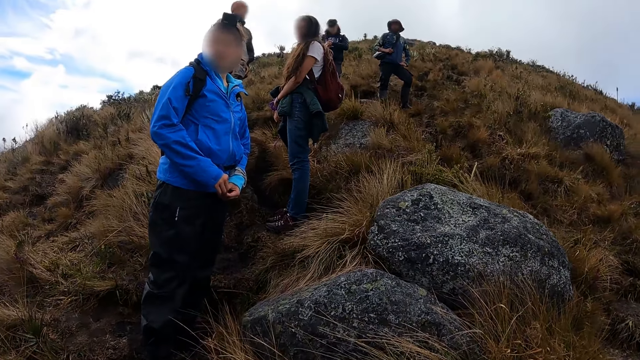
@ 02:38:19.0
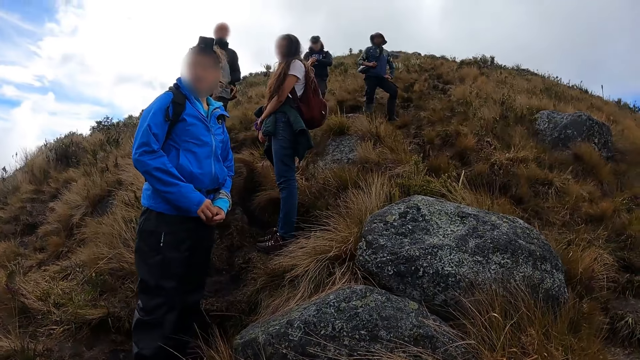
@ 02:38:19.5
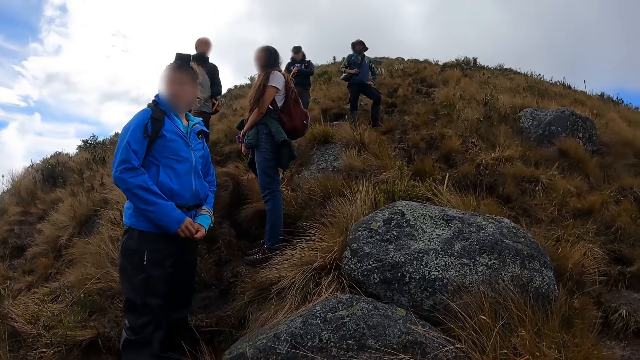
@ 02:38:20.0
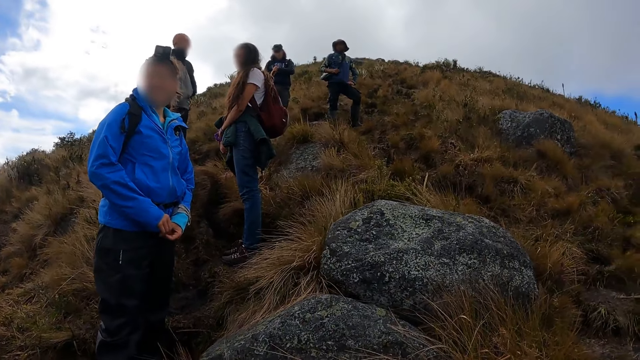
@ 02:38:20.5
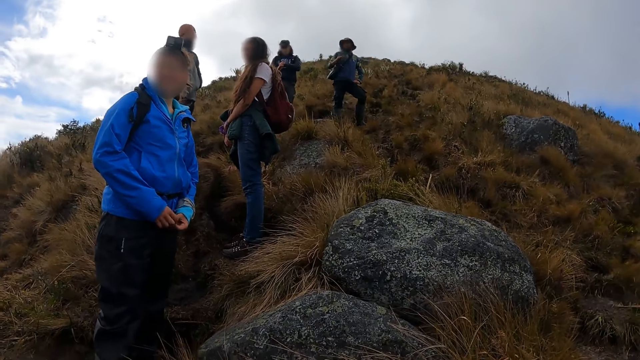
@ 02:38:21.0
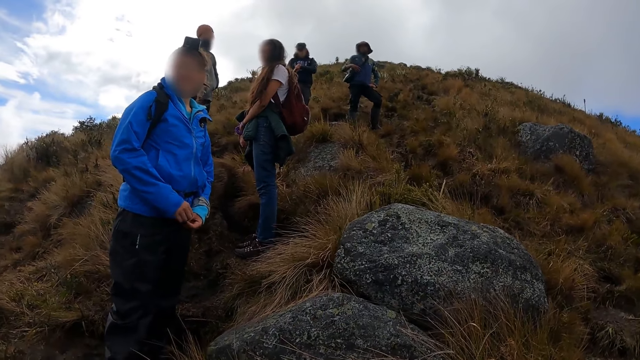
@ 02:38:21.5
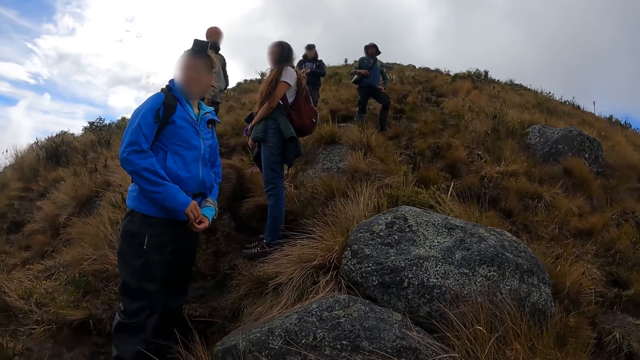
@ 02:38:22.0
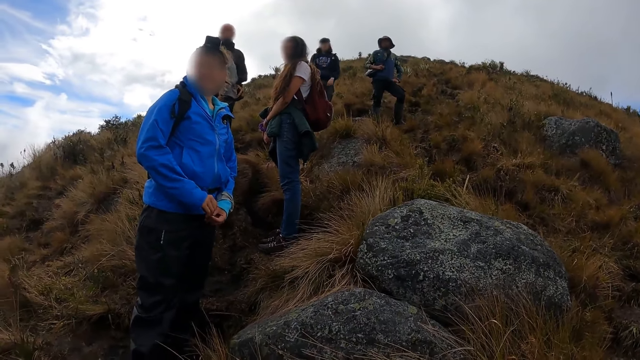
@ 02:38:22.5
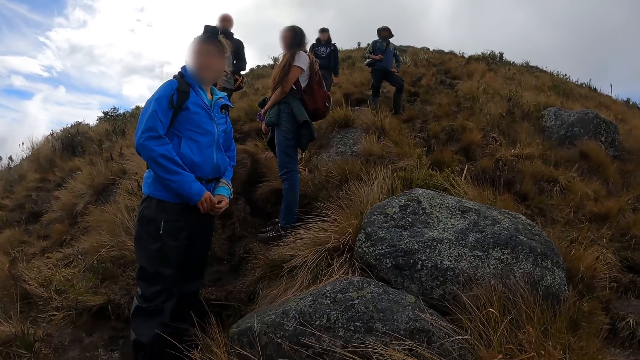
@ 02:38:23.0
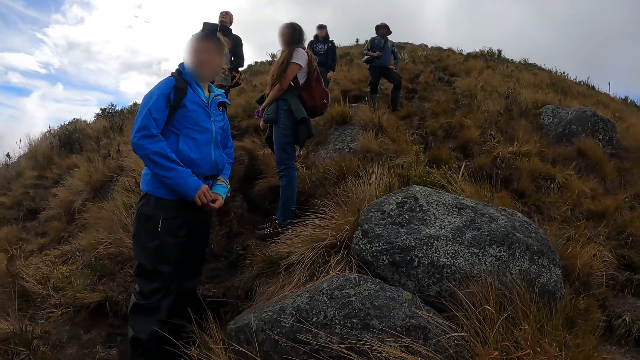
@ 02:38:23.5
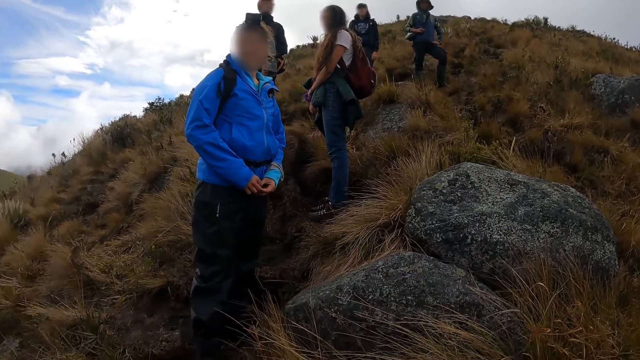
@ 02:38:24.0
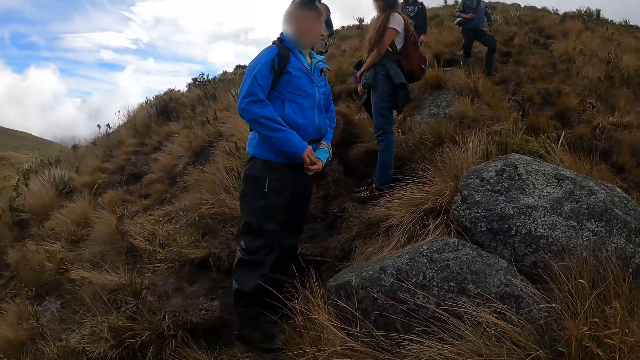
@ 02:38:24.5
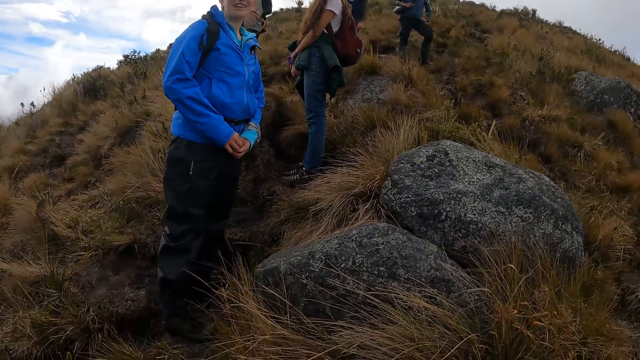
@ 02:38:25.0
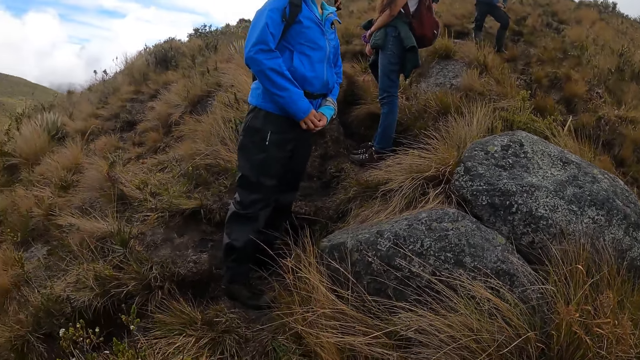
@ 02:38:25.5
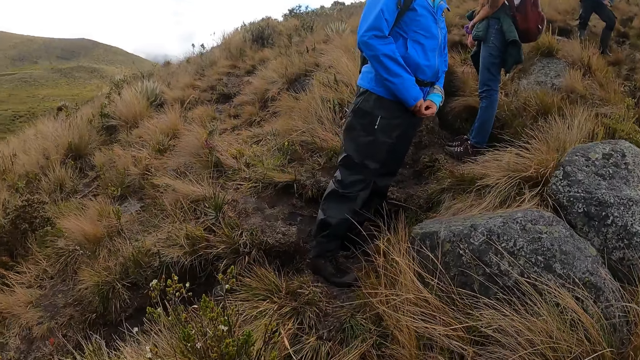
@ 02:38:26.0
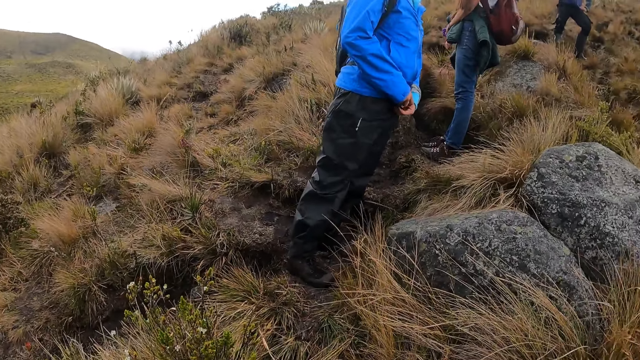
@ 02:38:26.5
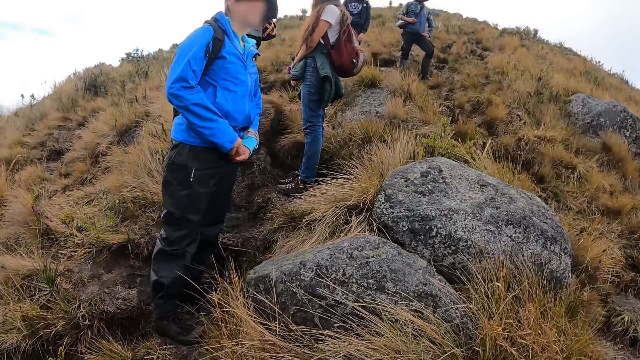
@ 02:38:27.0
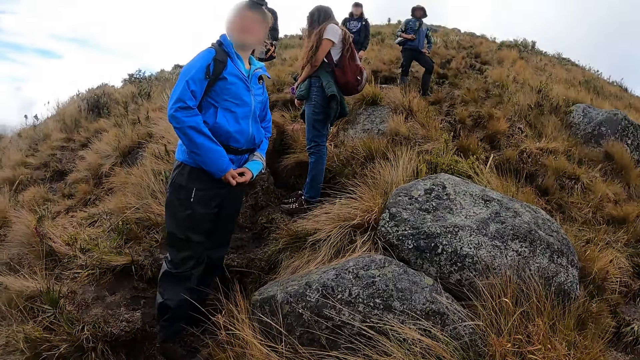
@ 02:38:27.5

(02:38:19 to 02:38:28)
A man stares.

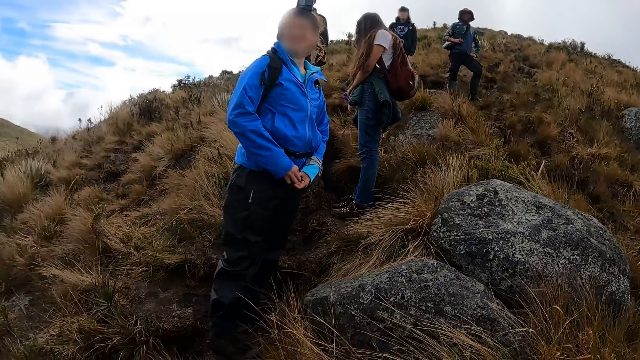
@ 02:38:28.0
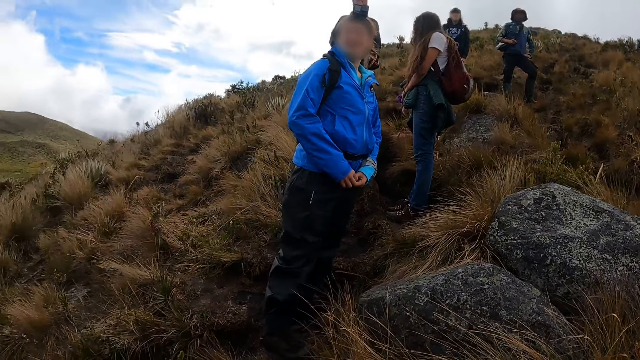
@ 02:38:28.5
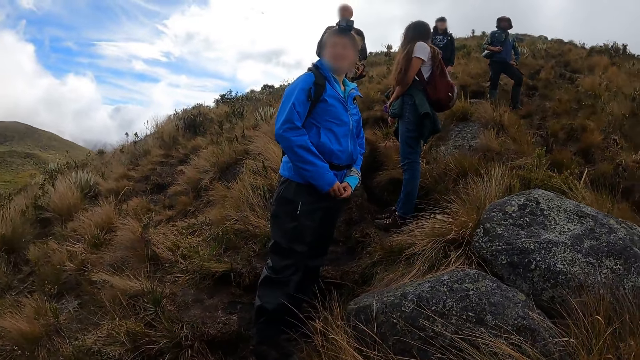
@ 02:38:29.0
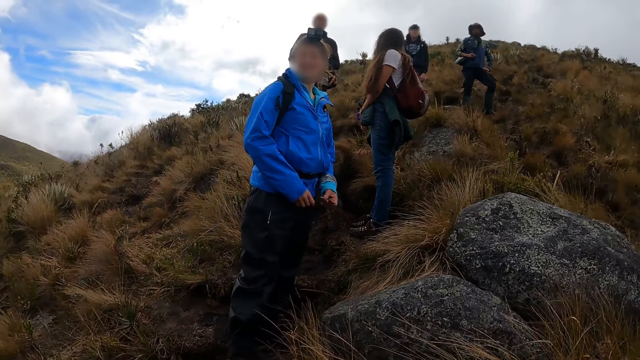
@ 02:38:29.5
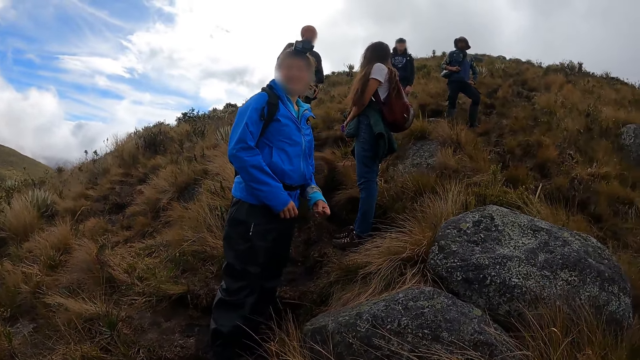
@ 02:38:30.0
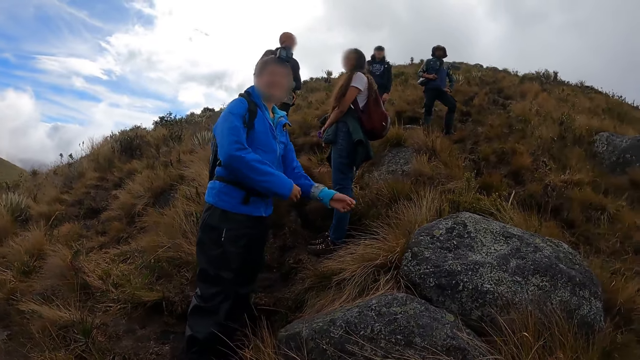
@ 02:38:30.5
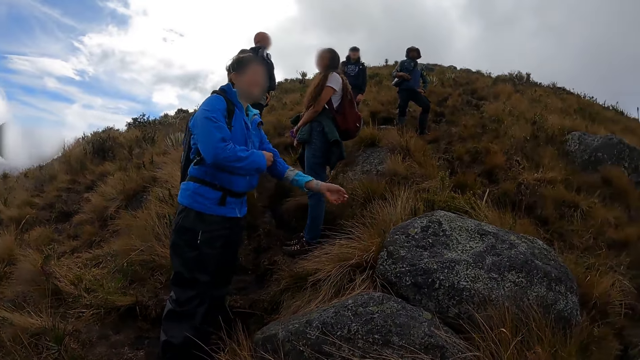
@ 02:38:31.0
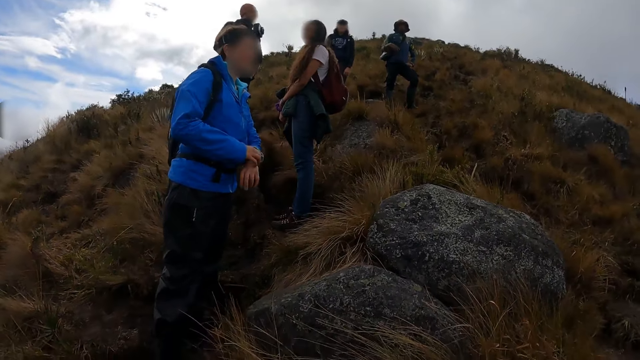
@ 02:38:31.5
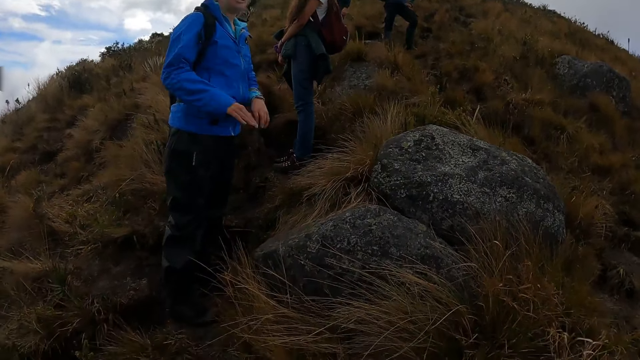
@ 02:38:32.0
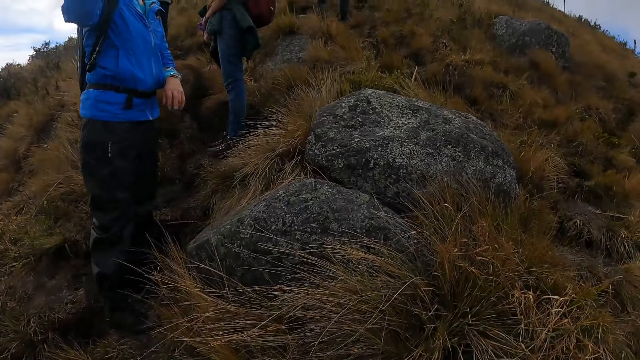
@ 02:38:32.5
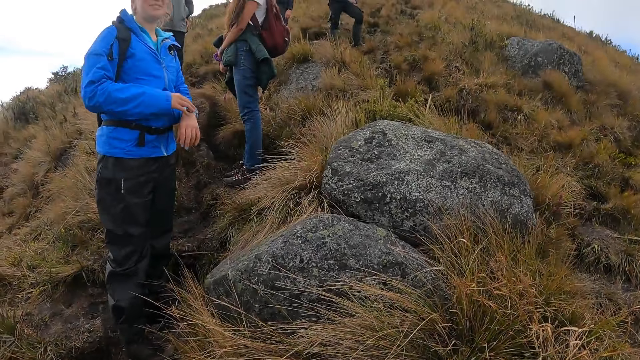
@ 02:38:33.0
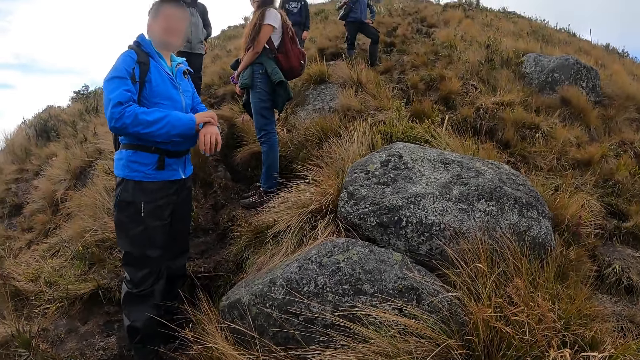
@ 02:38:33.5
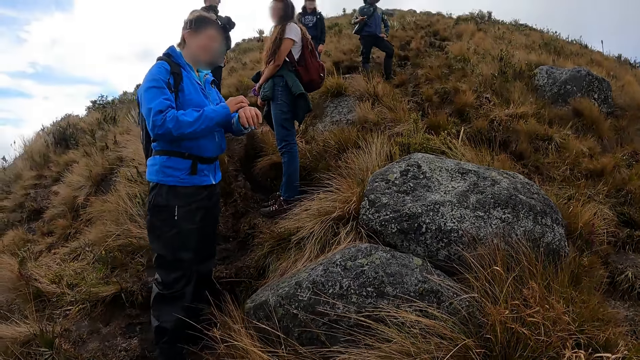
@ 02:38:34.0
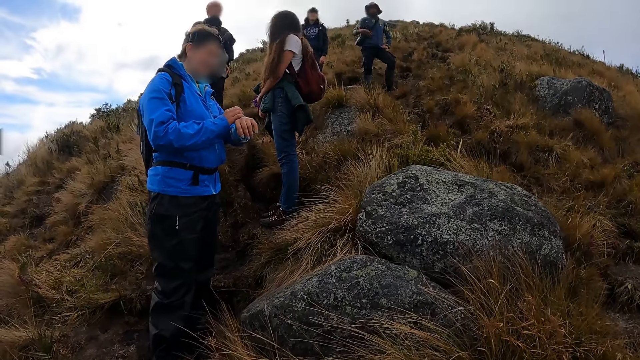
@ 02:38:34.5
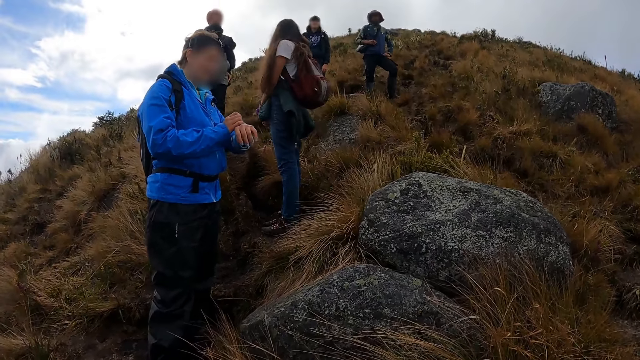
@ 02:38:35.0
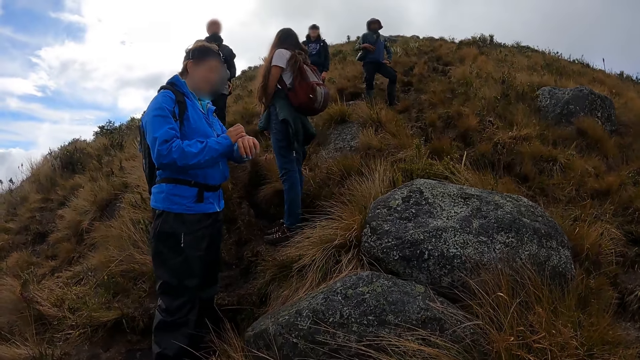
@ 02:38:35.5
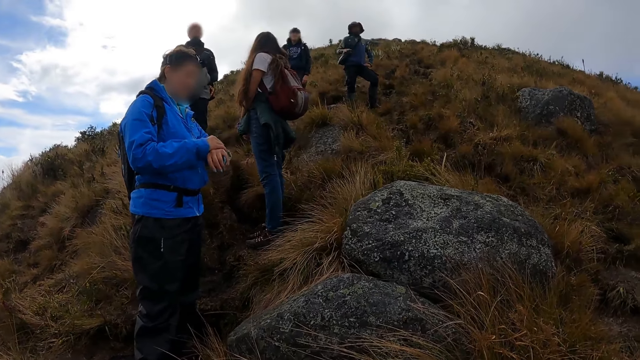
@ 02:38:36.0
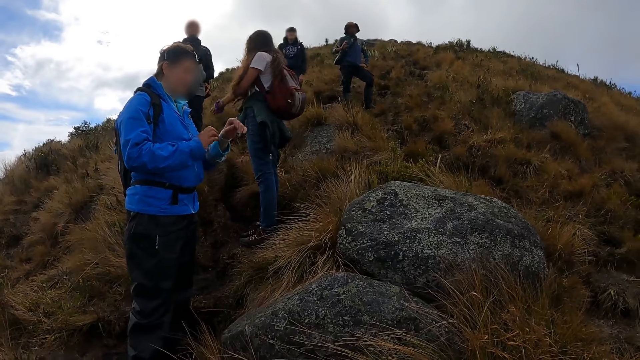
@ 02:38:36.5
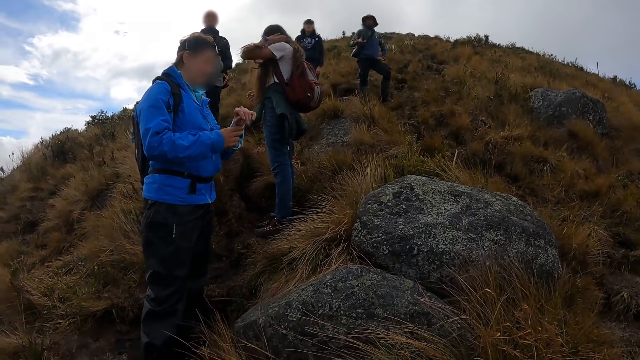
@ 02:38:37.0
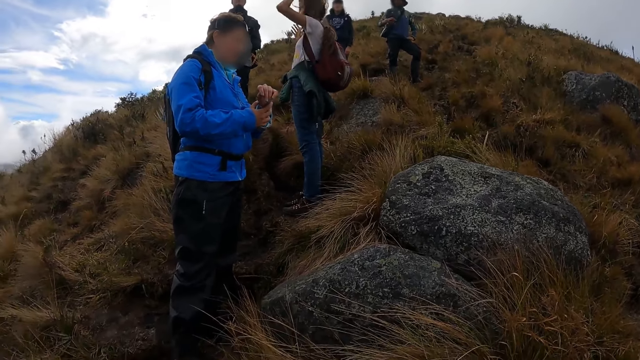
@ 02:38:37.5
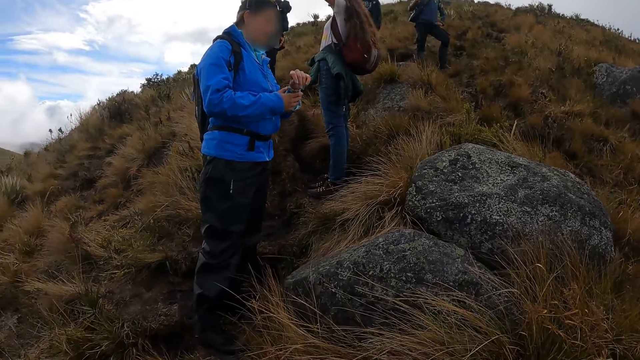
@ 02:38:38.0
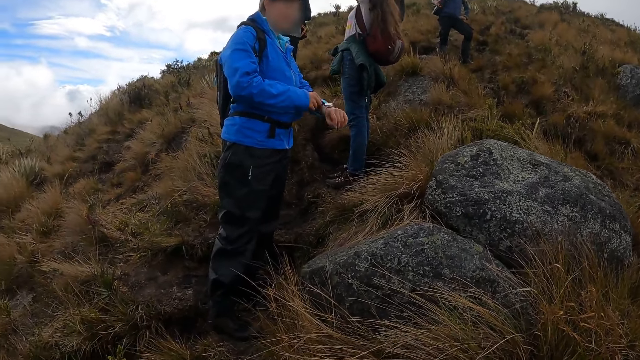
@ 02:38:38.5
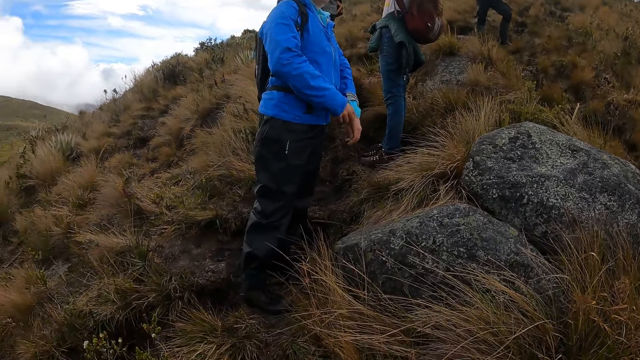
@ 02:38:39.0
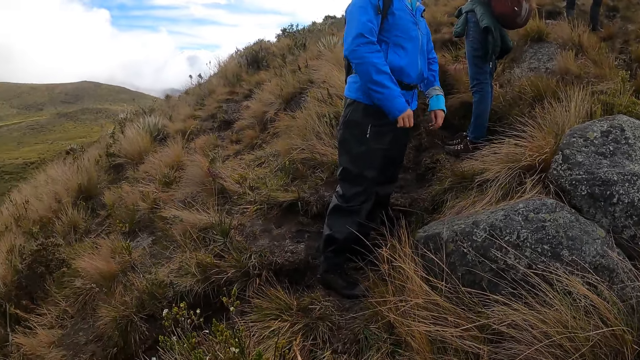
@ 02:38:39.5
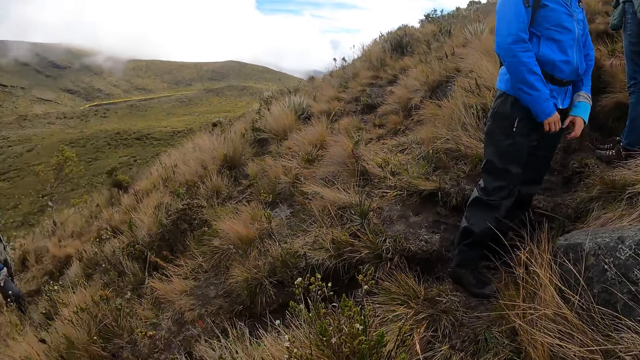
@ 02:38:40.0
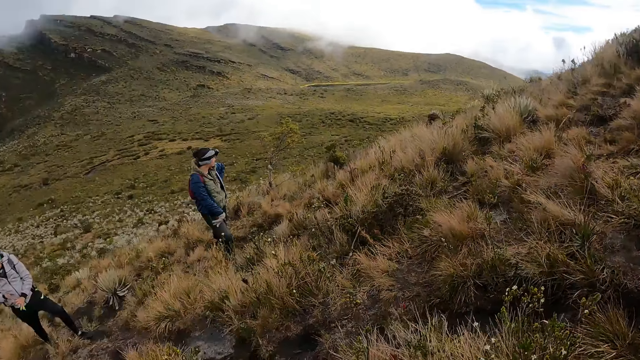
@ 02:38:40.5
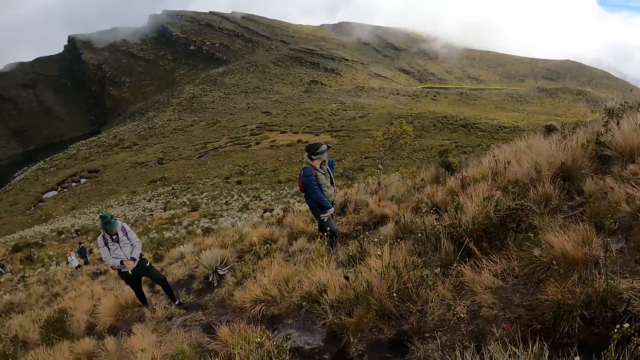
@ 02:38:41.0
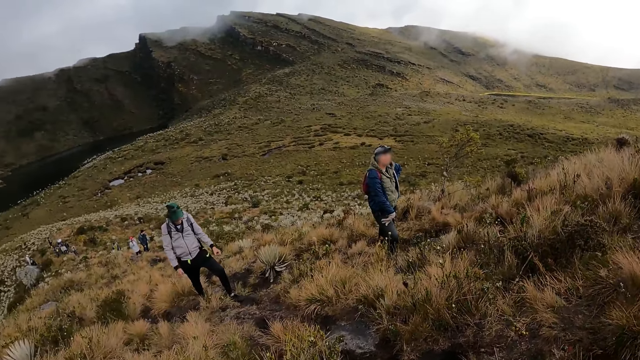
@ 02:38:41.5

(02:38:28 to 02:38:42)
A man stands. A woman rolls a shirt sleeve on her left hand with her right hand and adjusts the wrist watch on her left hand with her right hand. Another man lifts a hand, stares at the watch and turns. Another woman adjusts her hair with her left hand. The other man pulls the sweater.
